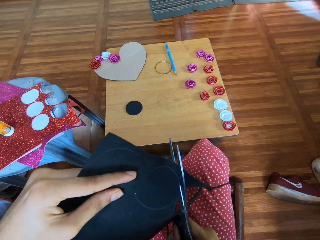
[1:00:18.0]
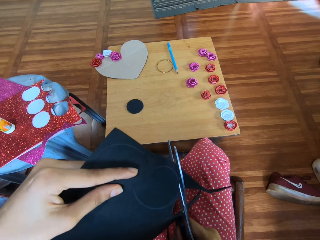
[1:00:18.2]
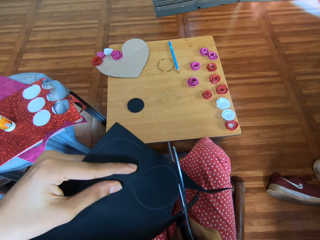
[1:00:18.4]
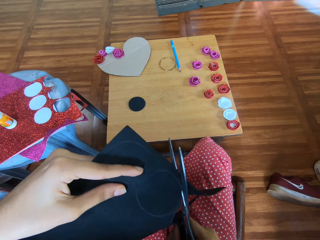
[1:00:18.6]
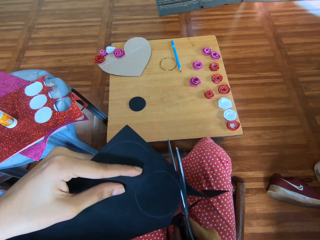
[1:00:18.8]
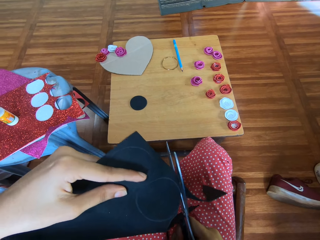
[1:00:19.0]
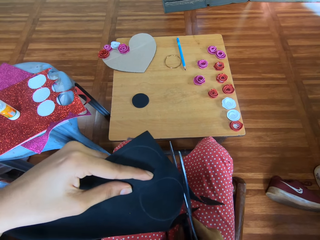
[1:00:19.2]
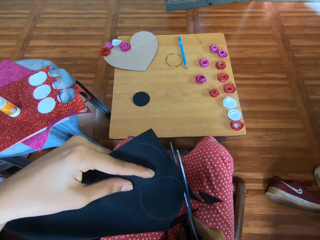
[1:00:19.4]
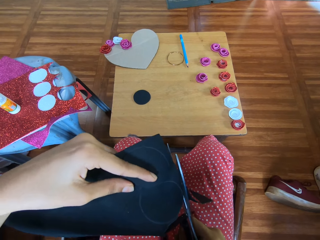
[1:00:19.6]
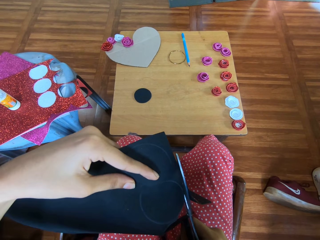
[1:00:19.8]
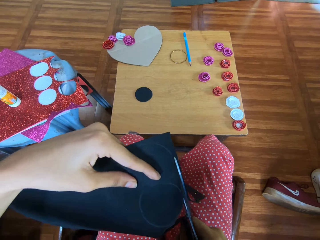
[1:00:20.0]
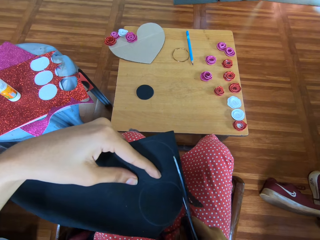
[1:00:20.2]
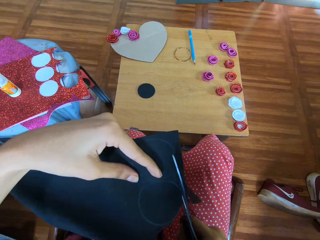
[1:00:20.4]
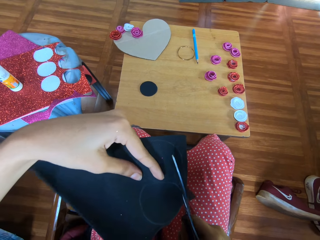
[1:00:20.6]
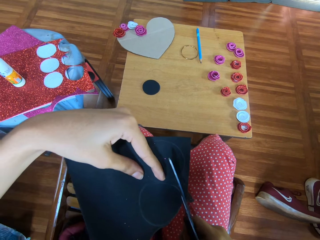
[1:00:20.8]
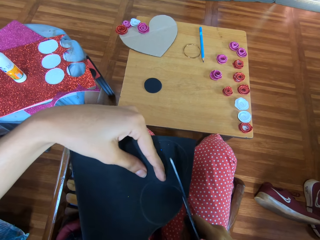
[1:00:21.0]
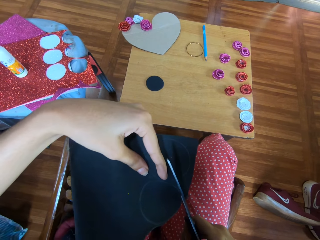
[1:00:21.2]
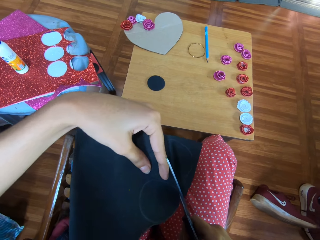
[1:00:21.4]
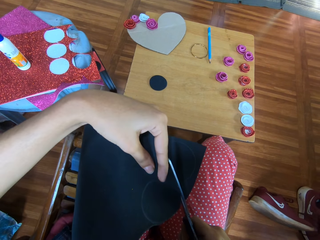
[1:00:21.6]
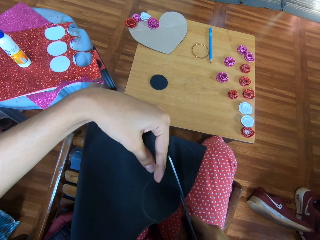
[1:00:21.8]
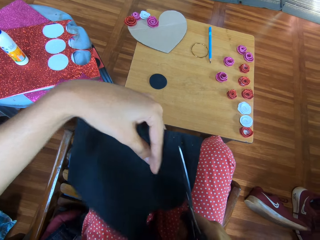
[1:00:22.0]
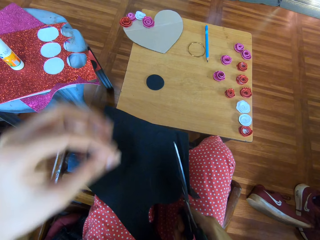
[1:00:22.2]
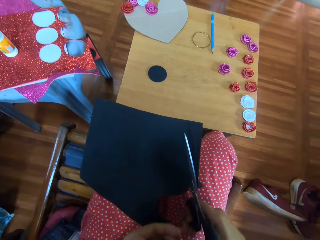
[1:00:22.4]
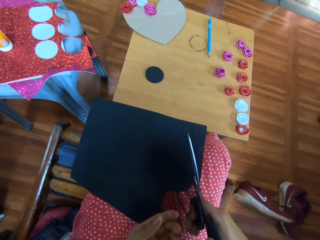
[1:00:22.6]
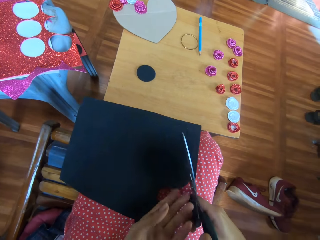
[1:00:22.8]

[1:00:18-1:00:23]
The camera wearer cuts the circle from the black glitter paper.

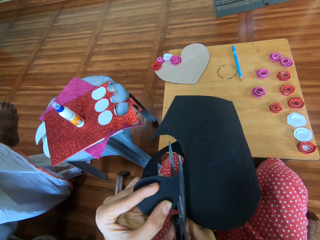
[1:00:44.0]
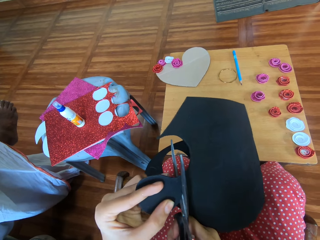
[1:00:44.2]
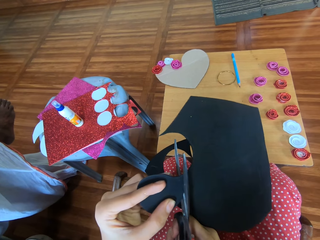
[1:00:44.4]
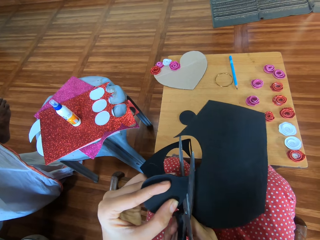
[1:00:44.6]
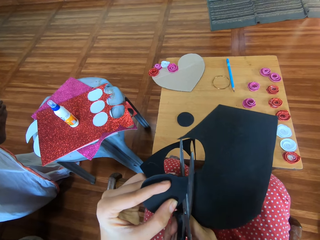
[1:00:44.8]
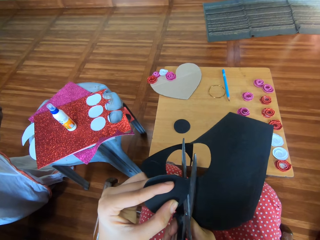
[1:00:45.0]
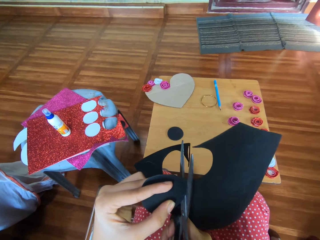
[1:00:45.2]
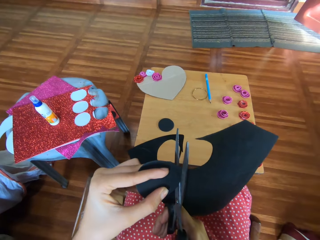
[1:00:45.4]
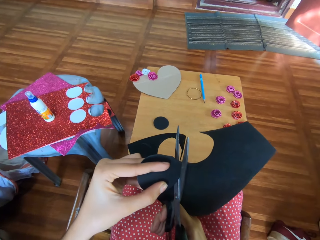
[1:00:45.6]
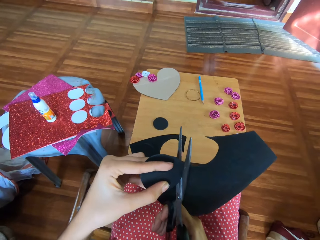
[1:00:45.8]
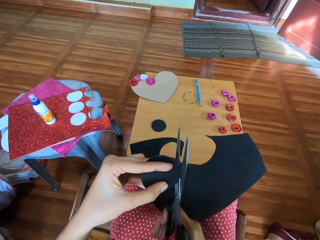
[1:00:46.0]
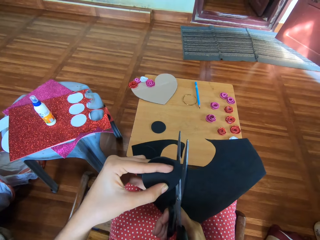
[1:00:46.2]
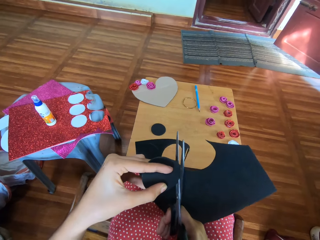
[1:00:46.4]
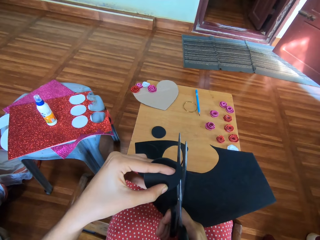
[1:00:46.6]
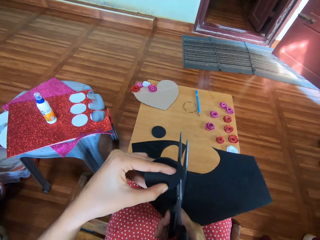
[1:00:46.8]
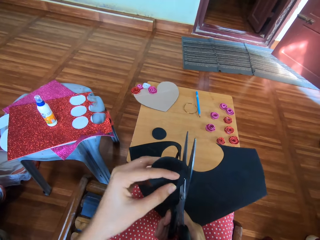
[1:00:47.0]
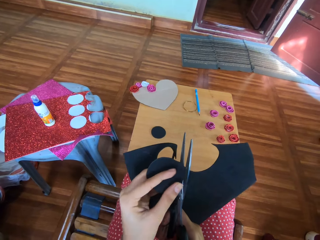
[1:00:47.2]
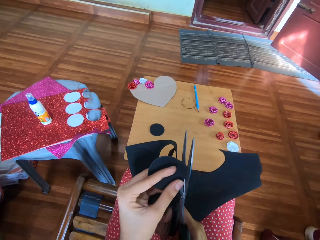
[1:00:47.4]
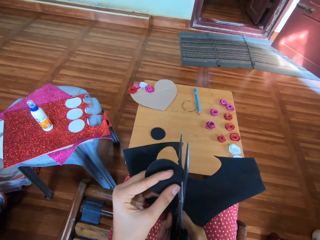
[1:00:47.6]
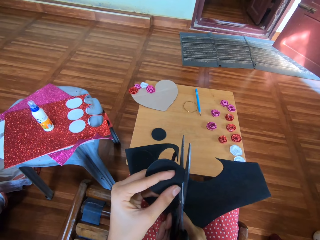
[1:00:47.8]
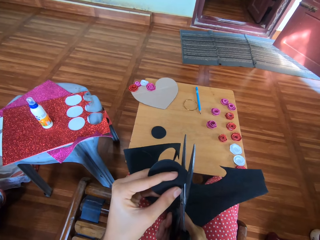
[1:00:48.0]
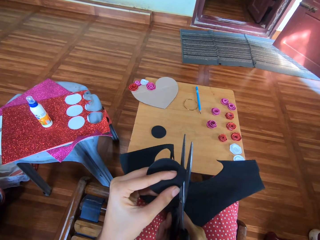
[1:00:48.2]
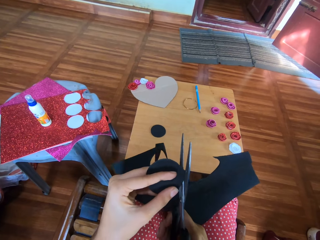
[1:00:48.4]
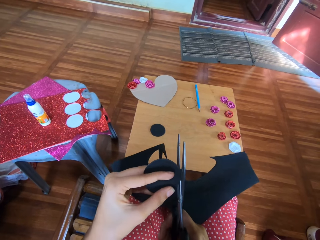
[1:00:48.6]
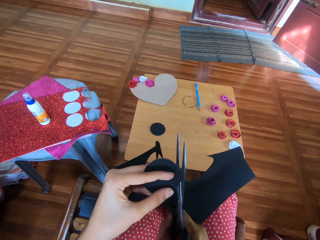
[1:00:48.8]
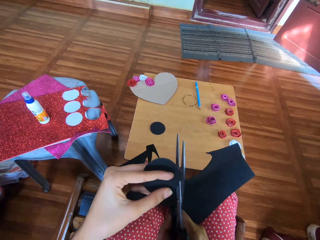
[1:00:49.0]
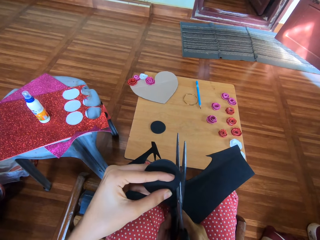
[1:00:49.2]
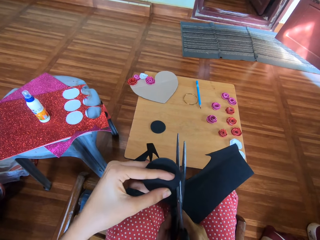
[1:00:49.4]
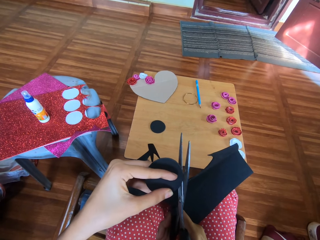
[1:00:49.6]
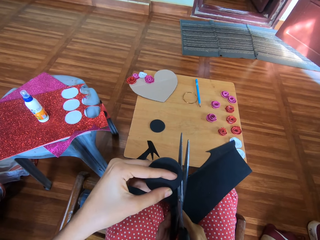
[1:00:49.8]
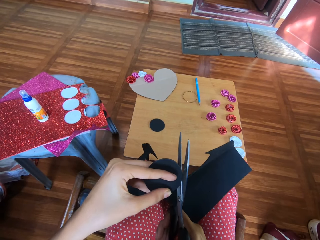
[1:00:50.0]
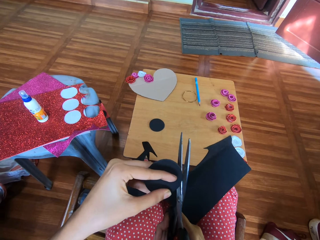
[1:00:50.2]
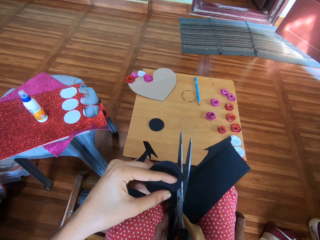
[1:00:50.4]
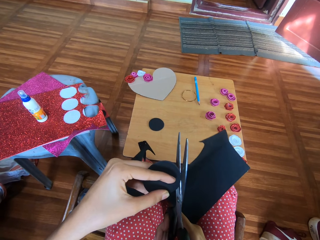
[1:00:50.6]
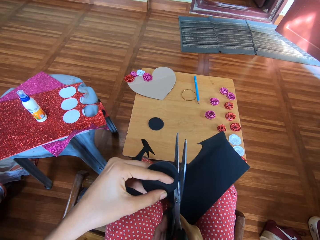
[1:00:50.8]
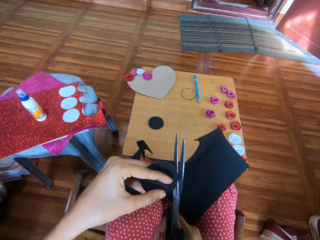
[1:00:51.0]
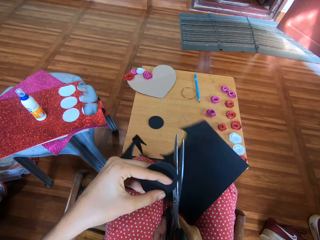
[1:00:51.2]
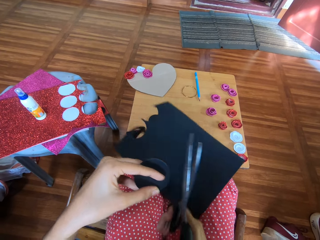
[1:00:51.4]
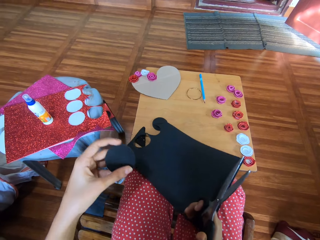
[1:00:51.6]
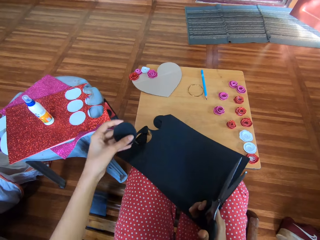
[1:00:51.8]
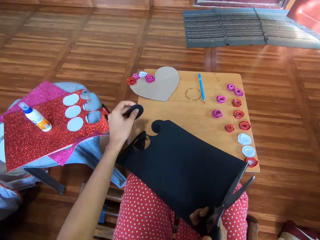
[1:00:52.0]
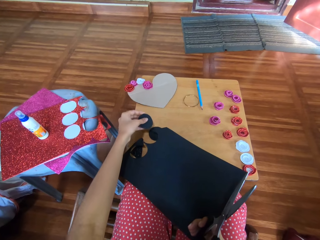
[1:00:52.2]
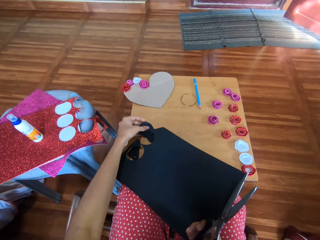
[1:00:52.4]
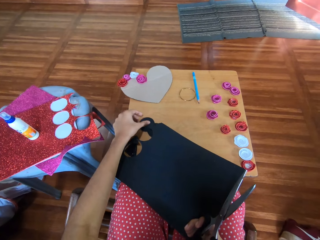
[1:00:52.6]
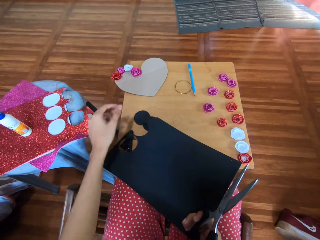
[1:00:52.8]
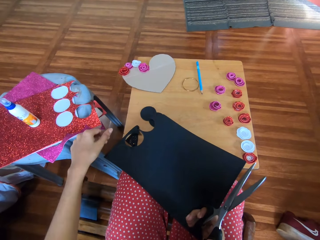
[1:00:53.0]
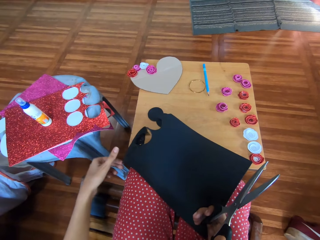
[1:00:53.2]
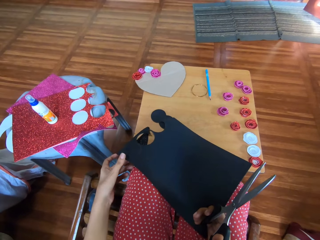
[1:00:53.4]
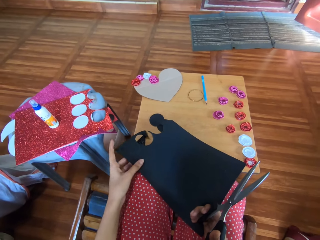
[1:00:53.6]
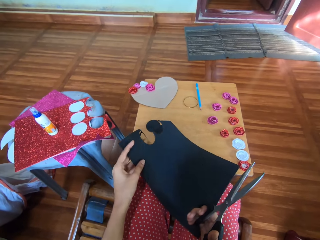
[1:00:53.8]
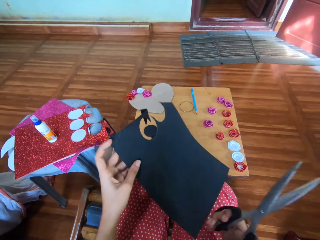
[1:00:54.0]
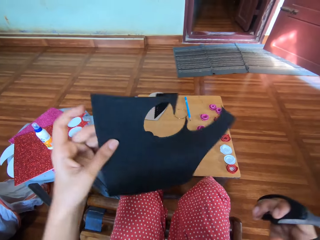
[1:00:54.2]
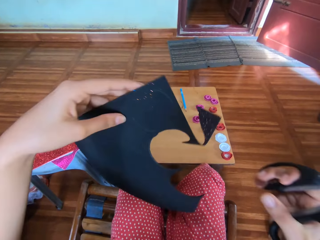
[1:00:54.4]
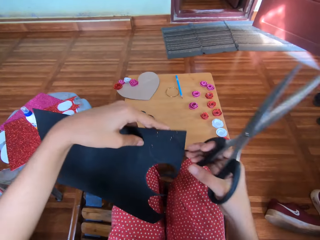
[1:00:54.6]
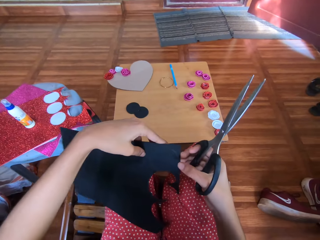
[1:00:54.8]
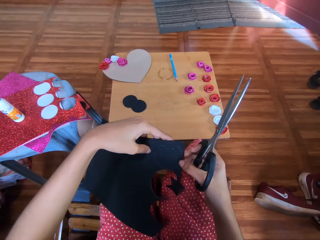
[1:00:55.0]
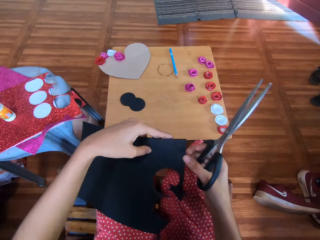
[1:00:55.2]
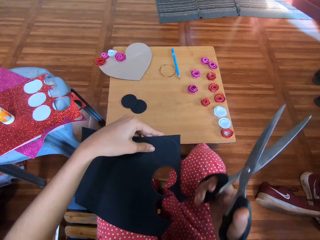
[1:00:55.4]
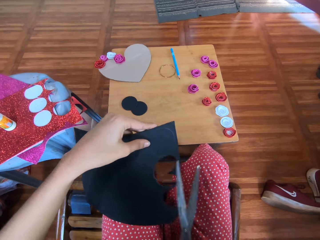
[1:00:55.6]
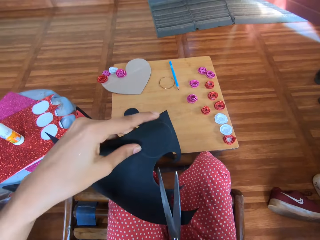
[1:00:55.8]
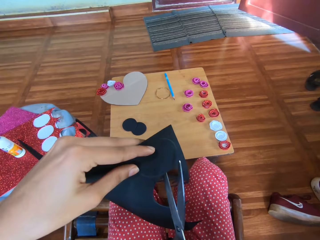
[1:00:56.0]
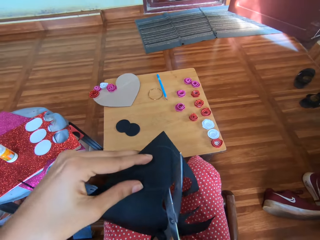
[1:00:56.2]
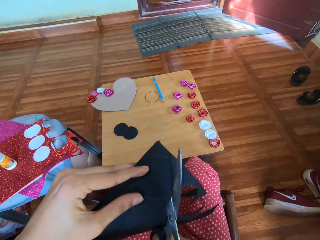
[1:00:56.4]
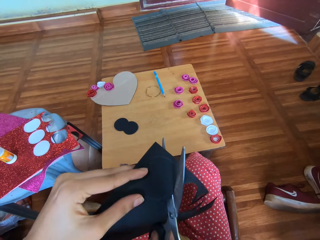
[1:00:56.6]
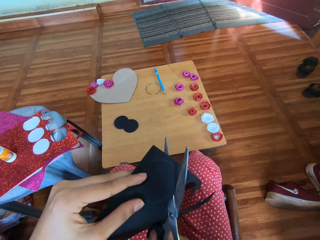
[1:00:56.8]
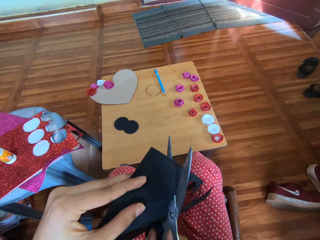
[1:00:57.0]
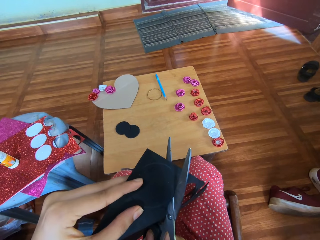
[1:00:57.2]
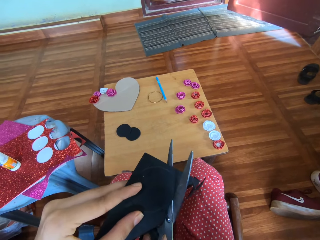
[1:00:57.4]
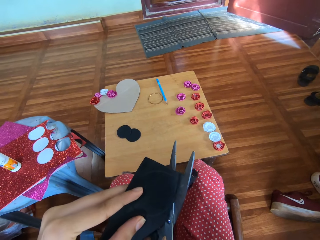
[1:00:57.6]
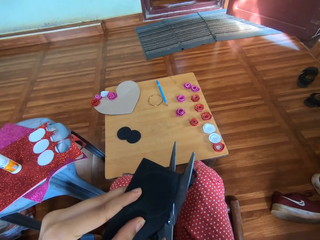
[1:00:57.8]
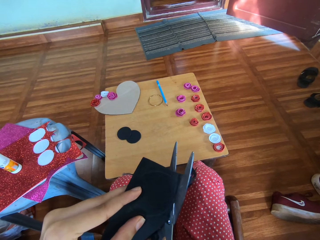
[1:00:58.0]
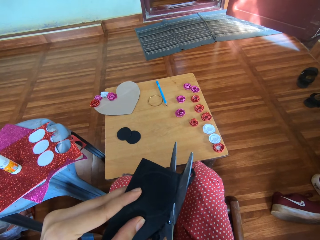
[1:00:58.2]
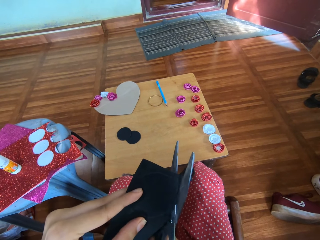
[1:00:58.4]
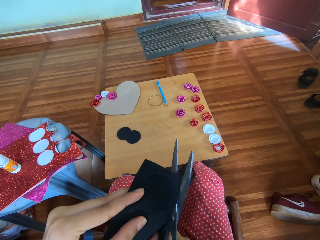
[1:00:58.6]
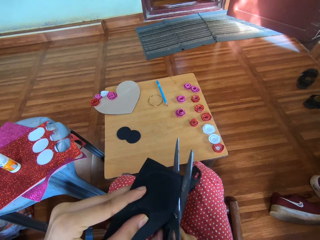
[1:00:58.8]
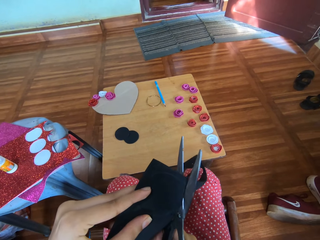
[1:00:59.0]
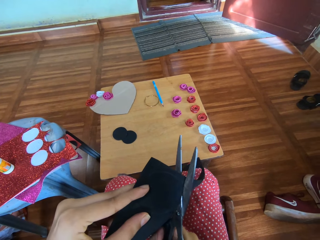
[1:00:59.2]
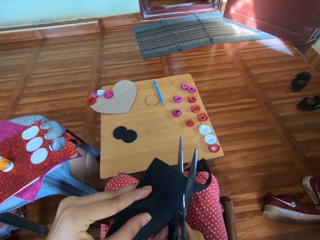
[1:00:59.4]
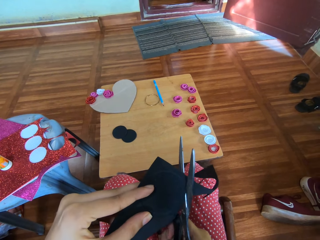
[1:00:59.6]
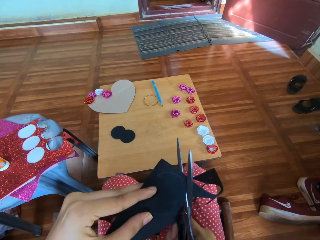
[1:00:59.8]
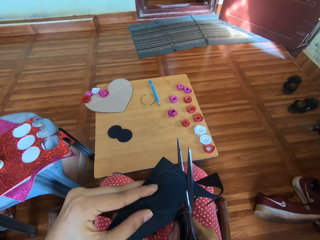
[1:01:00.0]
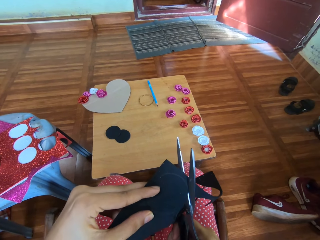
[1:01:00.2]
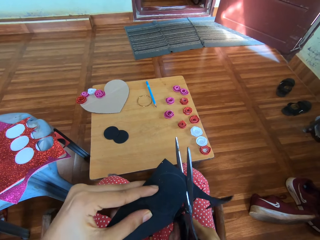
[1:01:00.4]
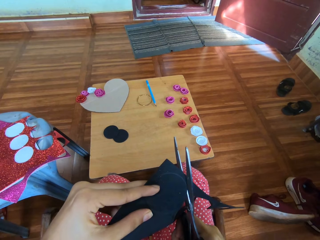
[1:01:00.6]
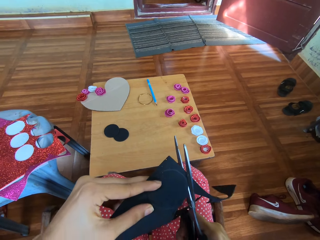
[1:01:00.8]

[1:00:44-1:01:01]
The camera wearer cuts out the circle from the black glitter paper. They keep the cut out circle on the table. They cut a circle on the cardboard.
